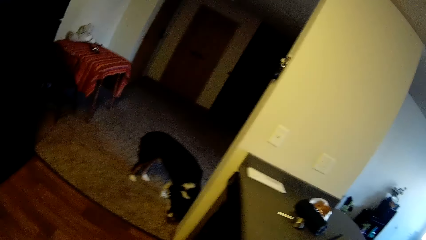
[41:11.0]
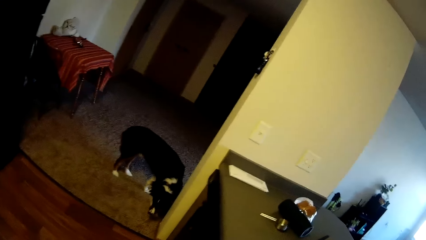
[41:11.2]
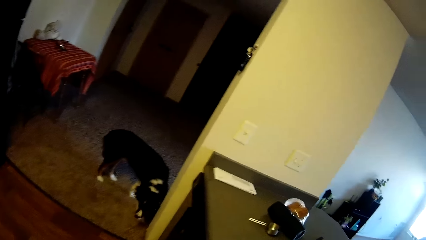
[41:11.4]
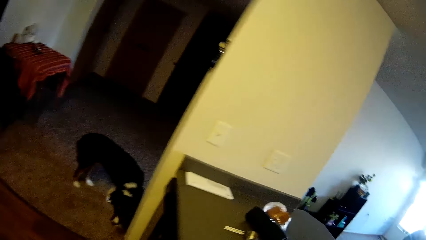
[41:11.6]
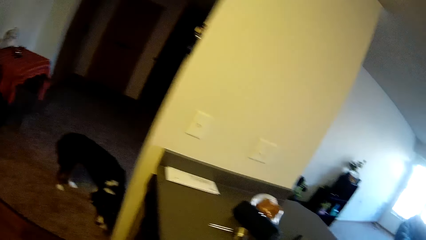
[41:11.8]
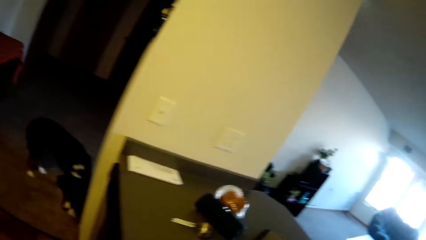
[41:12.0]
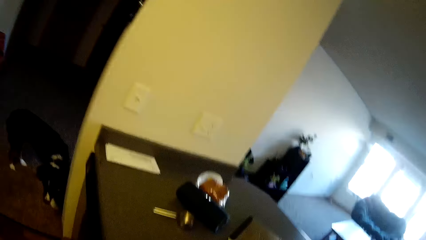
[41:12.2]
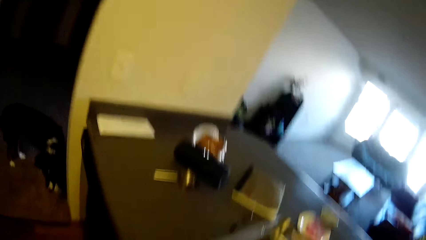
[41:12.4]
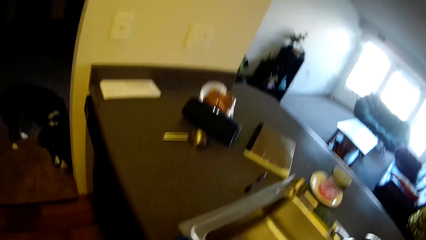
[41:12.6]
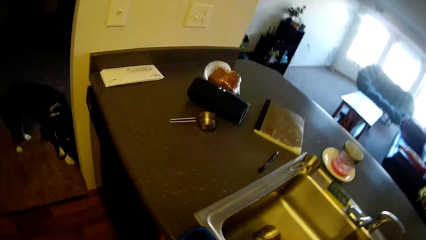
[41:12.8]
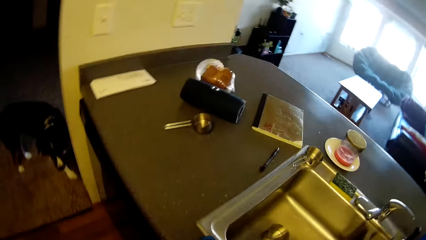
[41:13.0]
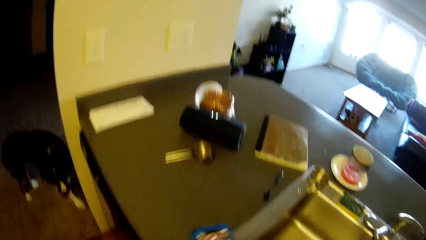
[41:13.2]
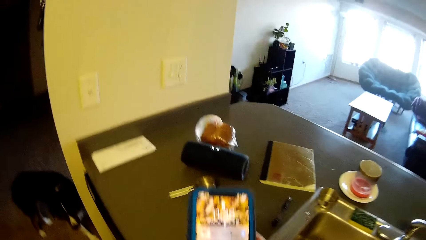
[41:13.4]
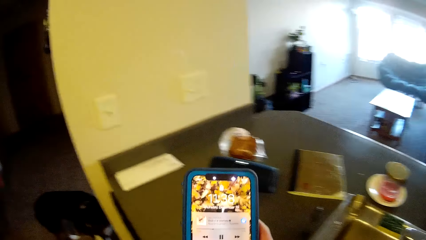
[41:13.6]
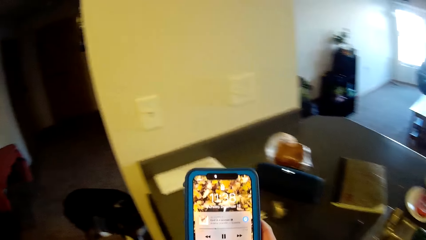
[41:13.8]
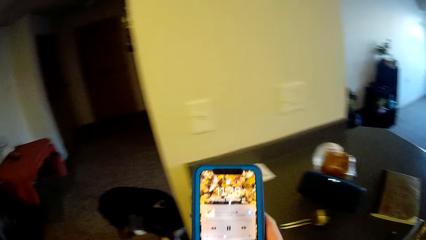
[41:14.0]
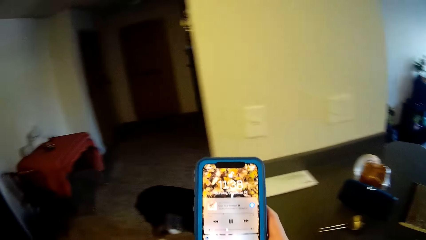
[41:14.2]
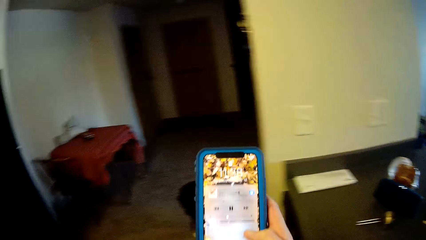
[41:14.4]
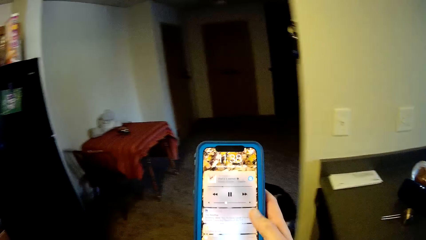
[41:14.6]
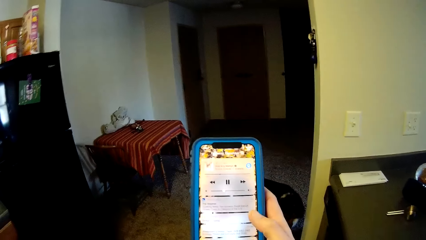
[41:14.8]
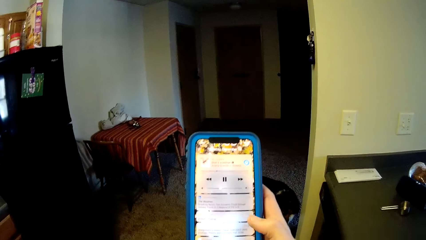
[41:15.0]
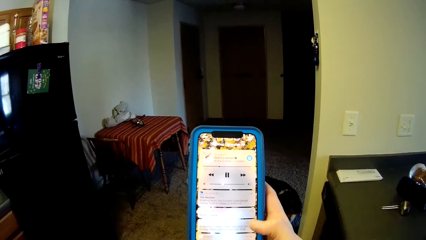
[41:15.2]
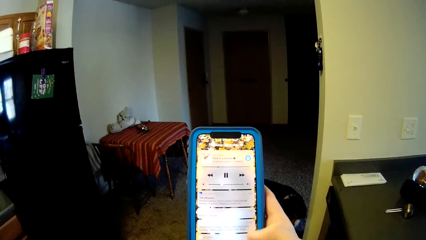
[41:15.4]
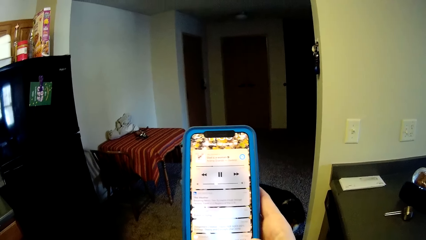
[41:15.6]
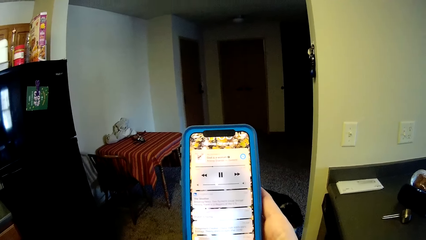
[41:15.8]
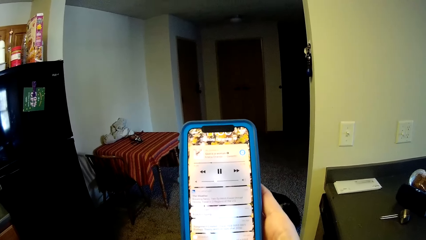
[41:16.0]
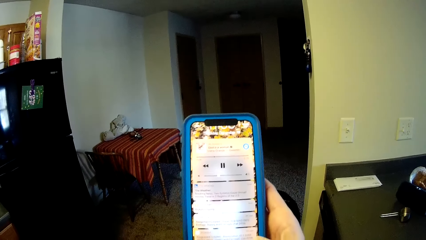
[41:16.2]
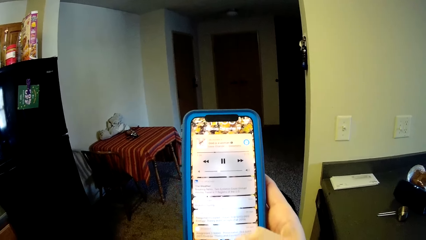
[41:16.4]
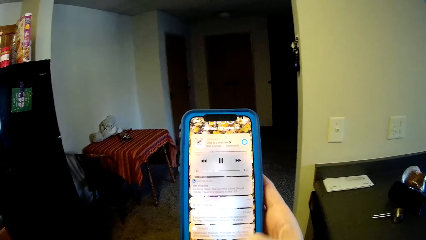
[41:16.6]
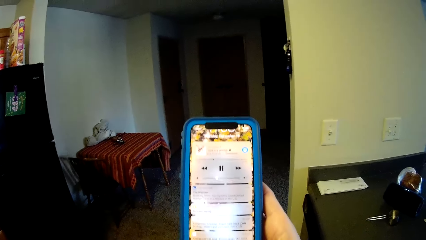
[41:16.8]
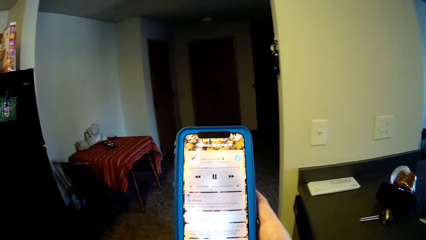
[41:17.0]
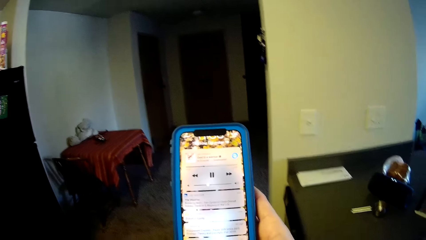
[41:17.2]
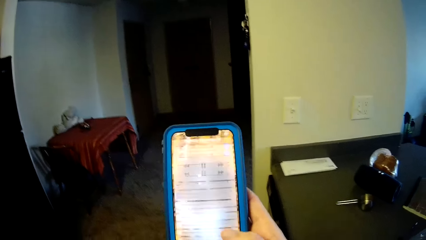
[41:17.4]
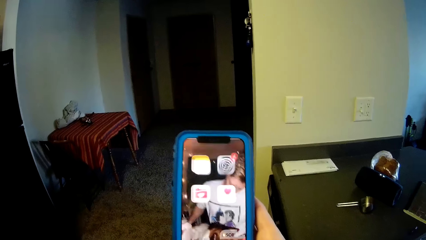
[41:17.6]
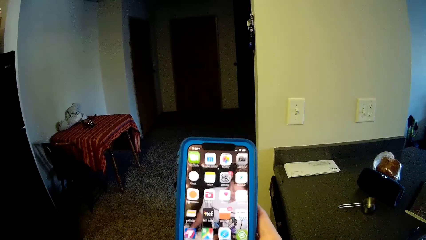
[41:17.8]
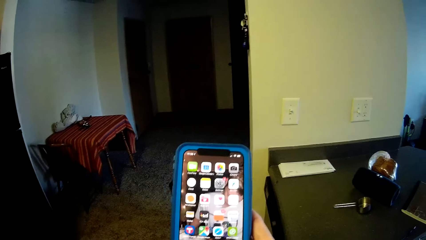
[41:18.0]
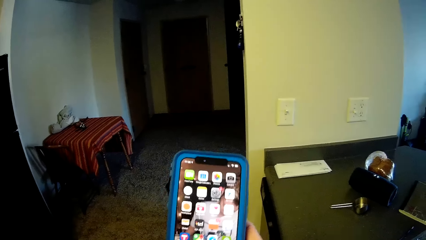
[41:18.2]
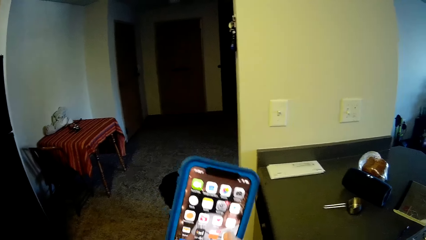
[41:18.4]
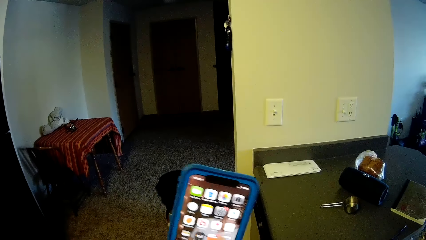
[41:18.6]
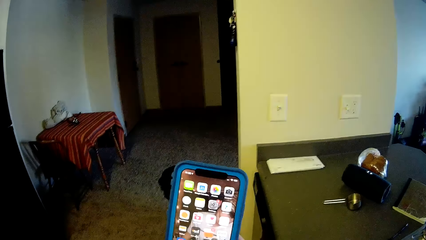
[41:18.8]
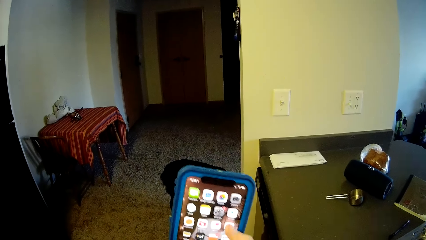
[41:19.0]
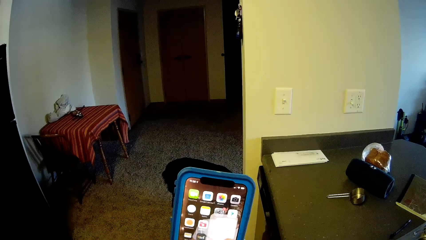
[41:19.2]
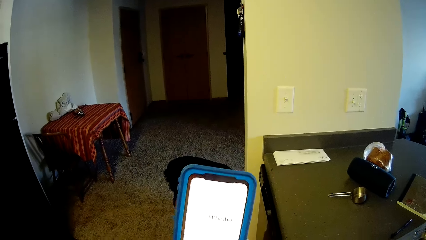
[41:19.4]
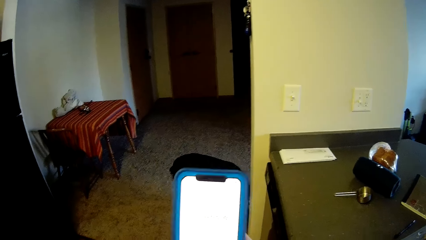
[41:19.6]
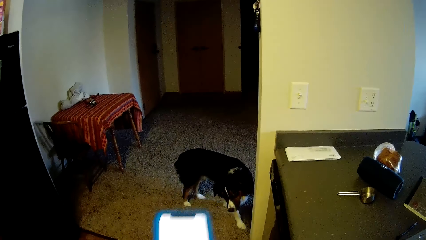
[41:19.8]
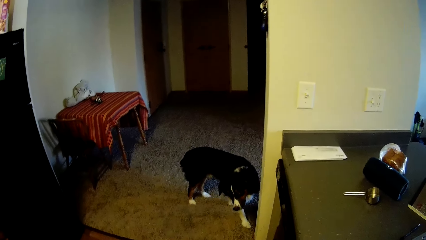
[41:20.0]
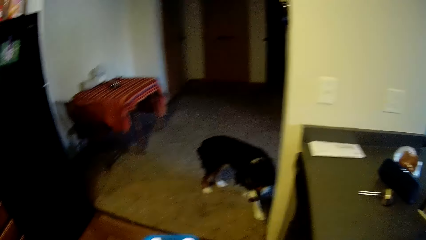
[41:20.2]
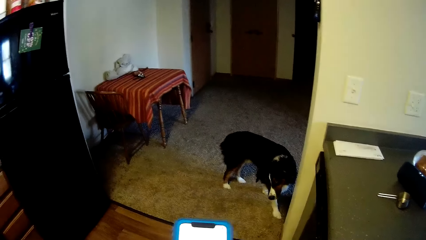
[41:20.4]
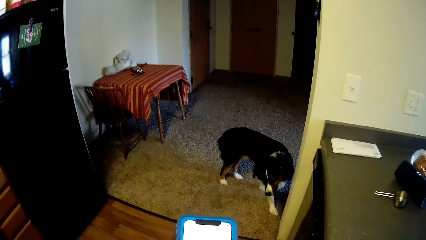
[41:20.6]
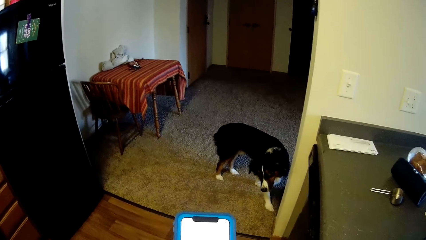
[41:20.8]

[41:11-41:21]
The camera wearer holds his phone in his hand. He operates the phone.

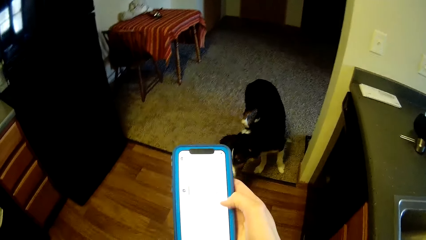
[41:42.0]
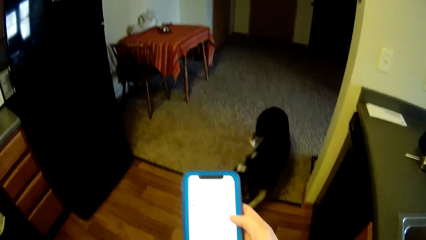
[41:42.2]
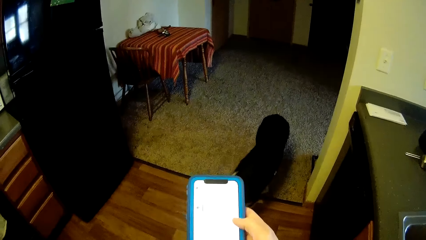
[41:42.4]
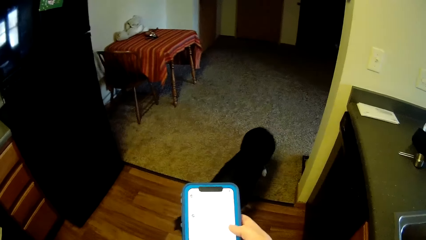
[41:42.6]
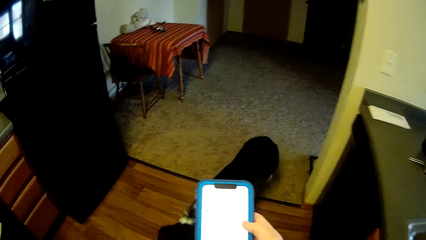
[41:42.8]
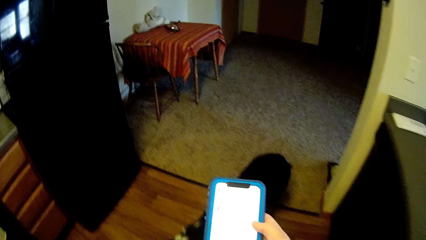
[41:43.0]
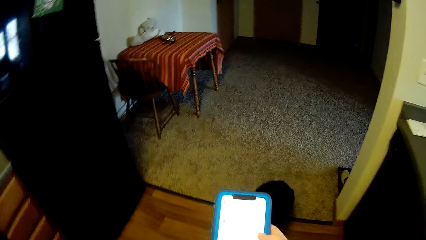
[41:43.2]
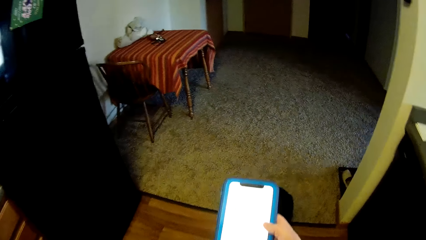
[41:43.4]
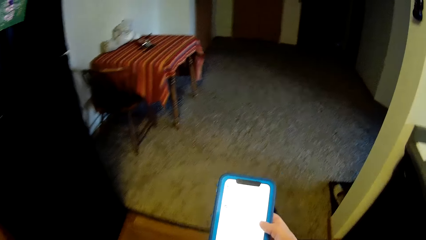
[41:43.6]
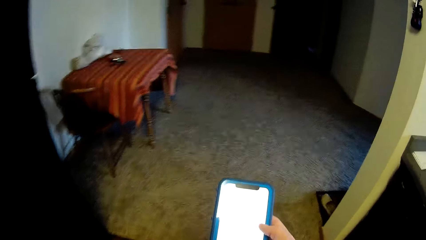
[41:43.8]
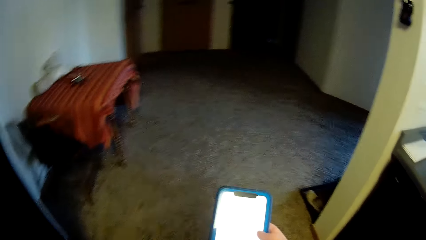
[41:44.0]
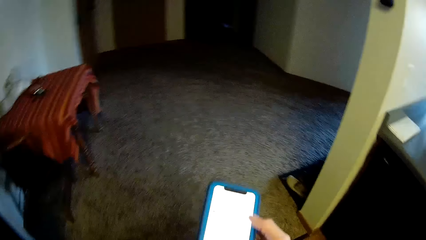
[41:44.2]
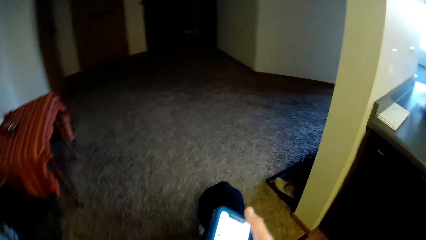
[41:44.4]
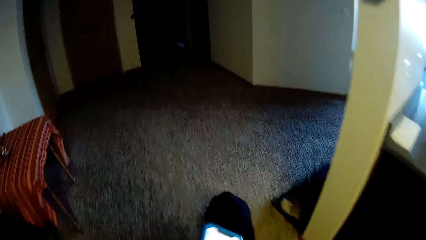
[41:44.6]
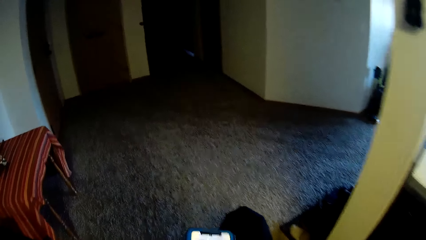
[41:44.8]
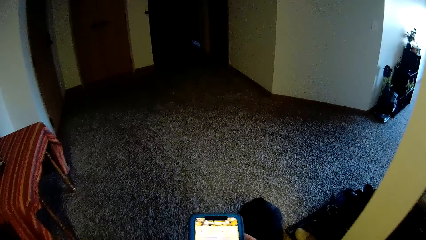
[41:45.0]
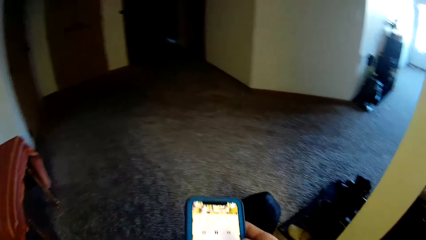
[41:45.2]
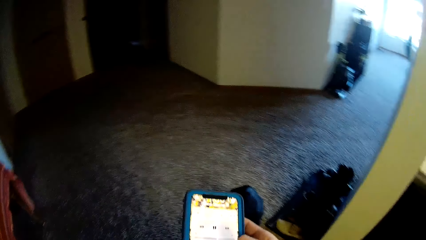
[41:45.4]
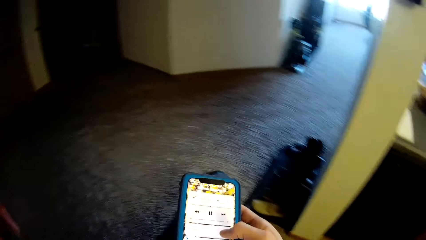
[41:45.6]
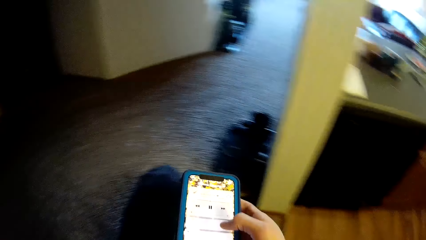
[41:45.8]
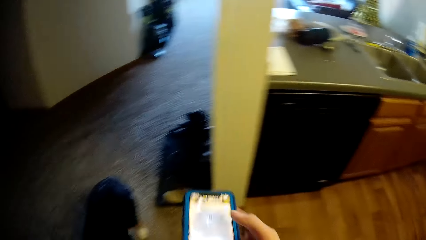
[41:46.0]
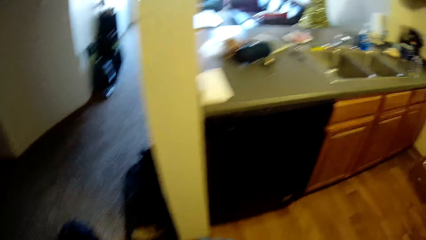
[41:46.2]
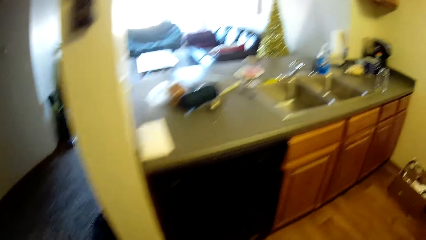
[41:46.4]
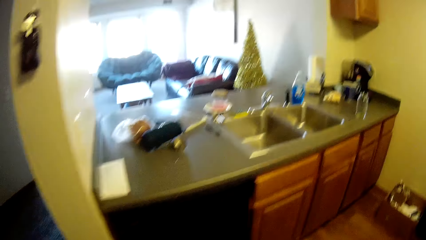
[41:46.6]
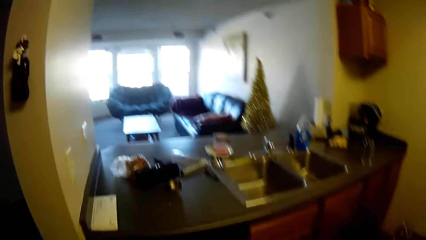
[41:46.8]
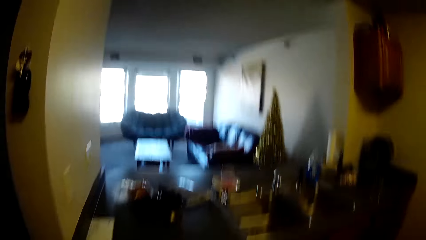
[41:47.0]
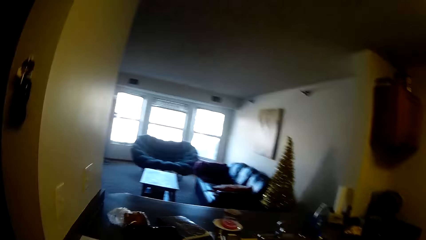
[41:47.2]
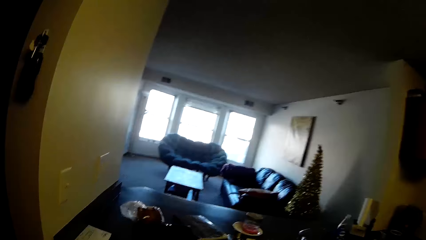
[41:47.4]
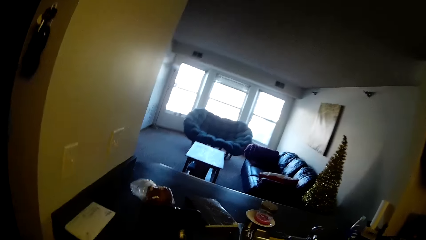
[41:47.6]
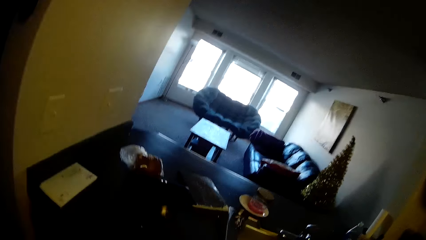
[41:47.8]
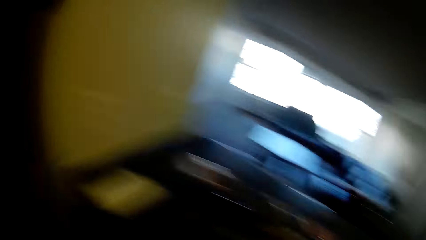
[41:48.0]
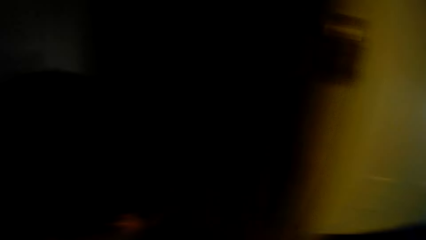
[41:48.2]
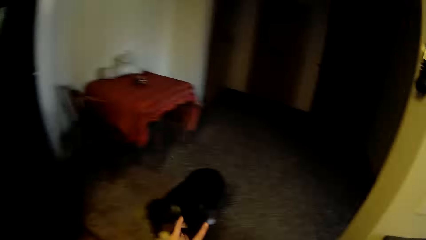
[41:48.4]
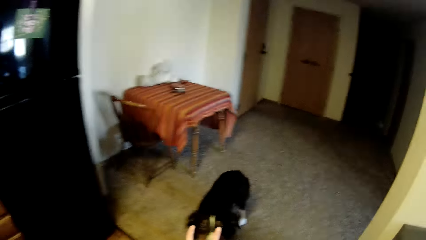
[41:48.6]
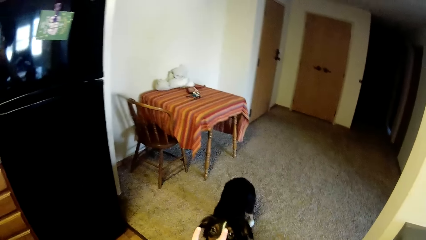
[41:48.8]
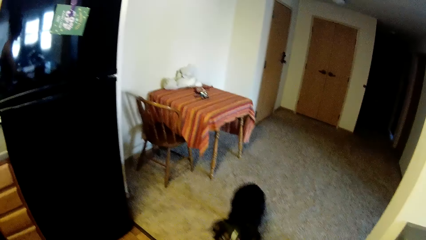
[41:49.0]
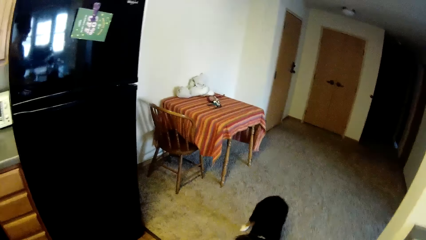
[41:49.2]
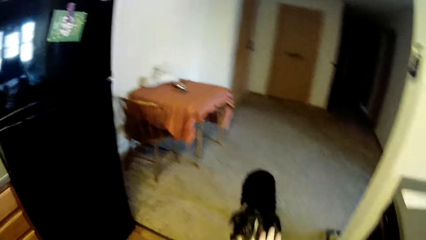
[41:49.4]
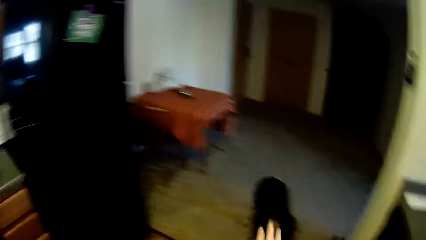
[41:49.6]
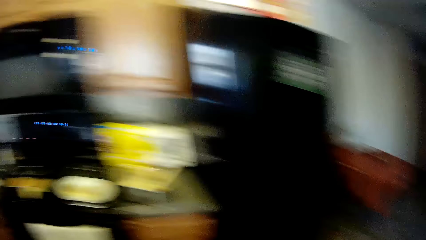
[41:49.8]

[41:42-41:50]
The camera wearer moves around. They put down the phone.
